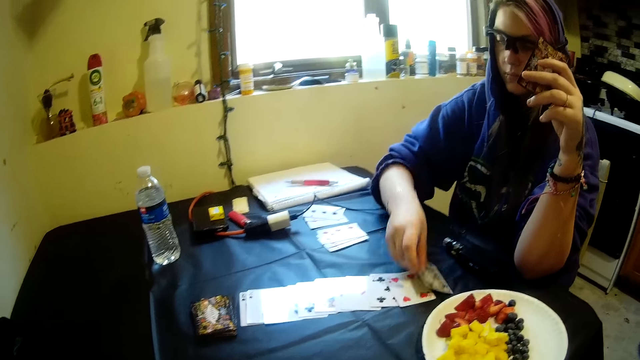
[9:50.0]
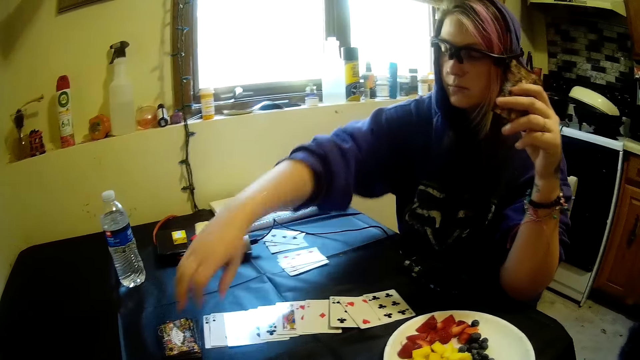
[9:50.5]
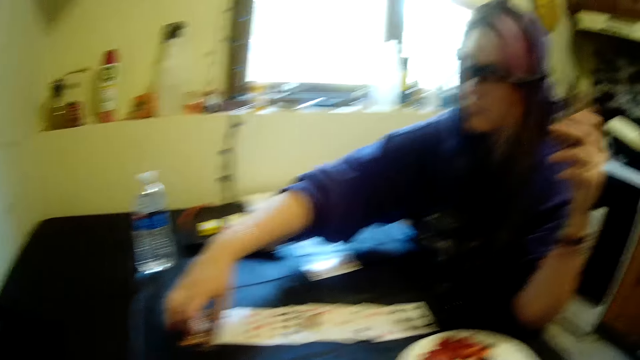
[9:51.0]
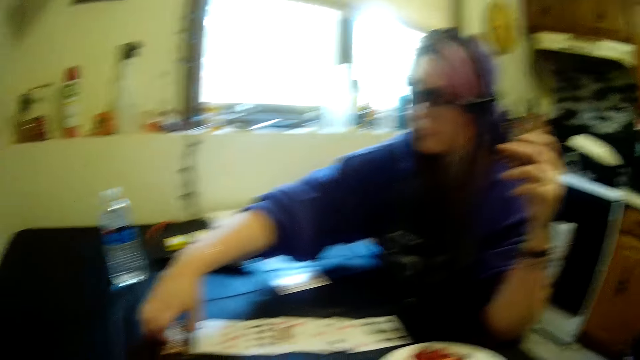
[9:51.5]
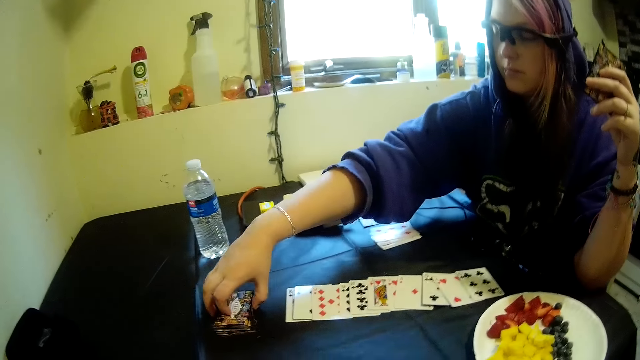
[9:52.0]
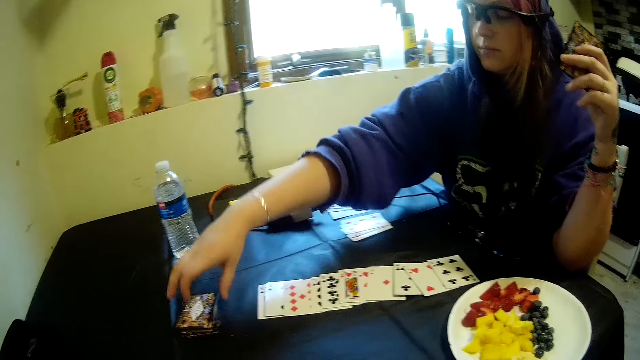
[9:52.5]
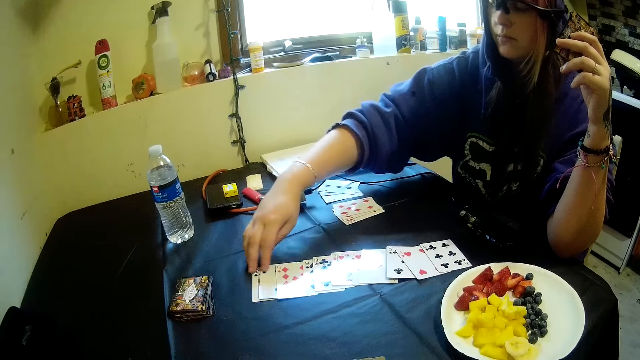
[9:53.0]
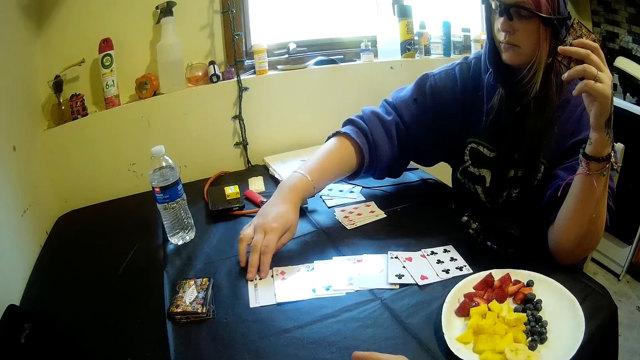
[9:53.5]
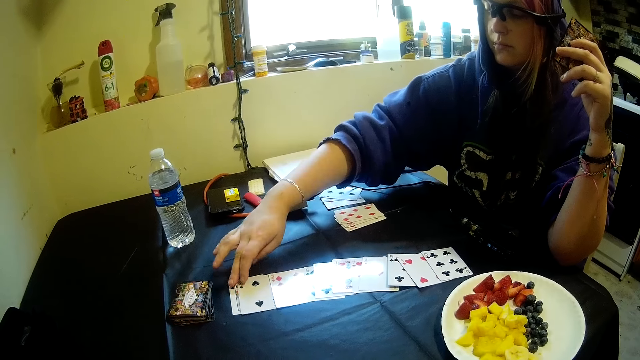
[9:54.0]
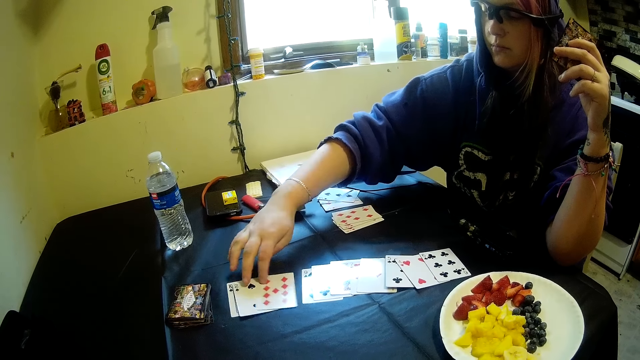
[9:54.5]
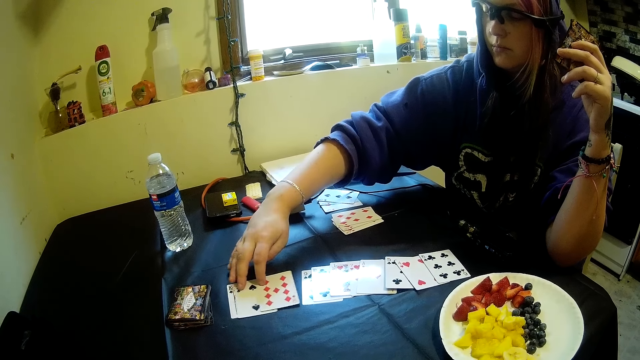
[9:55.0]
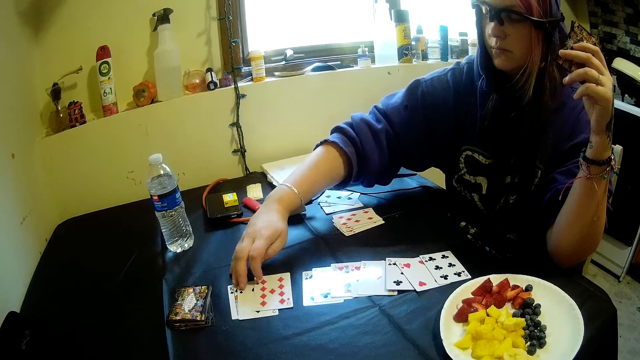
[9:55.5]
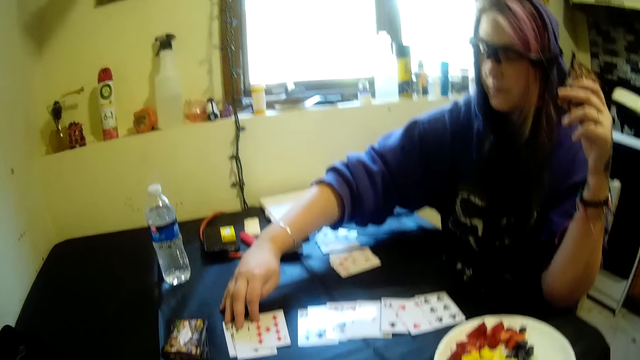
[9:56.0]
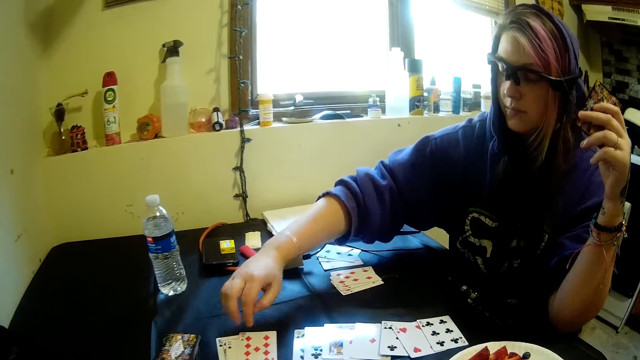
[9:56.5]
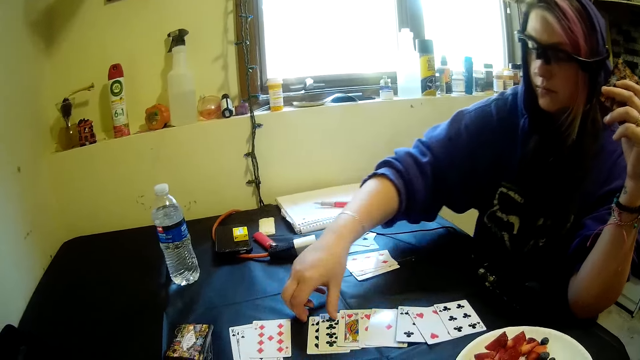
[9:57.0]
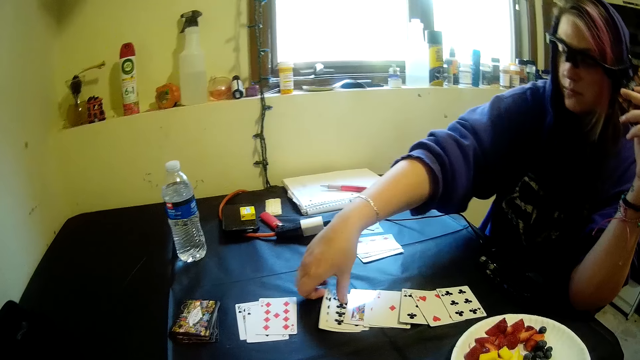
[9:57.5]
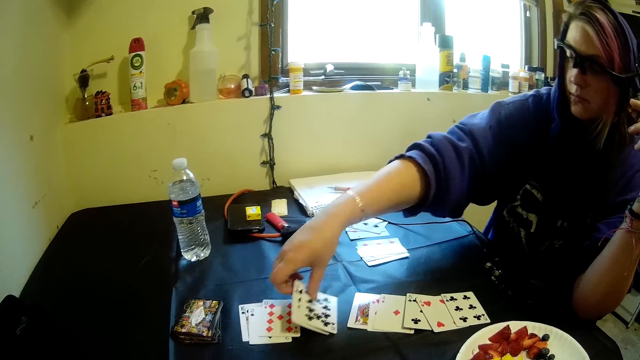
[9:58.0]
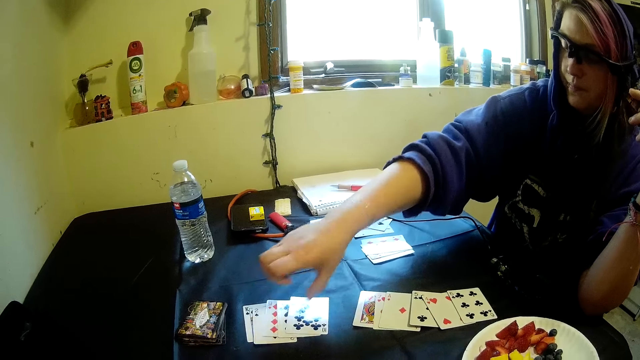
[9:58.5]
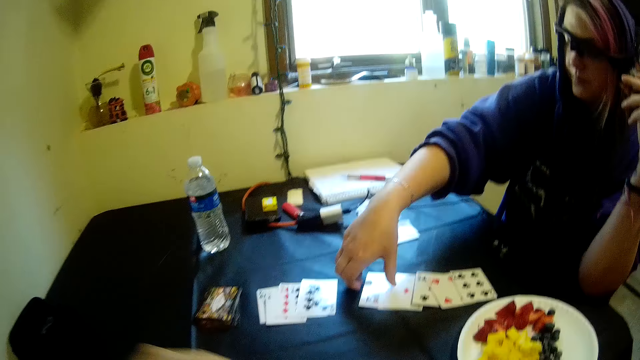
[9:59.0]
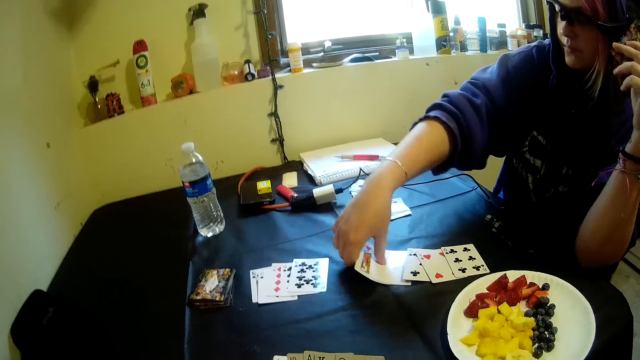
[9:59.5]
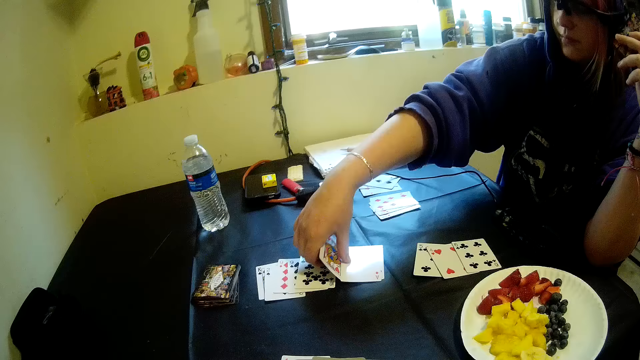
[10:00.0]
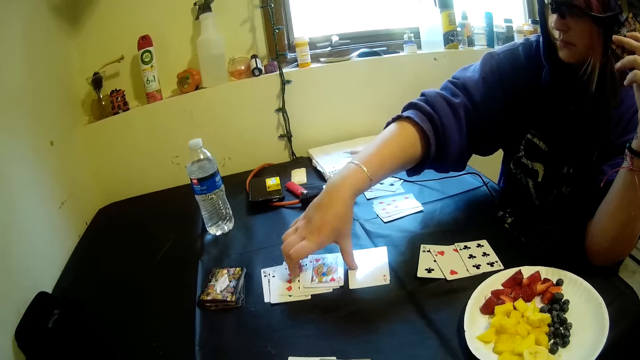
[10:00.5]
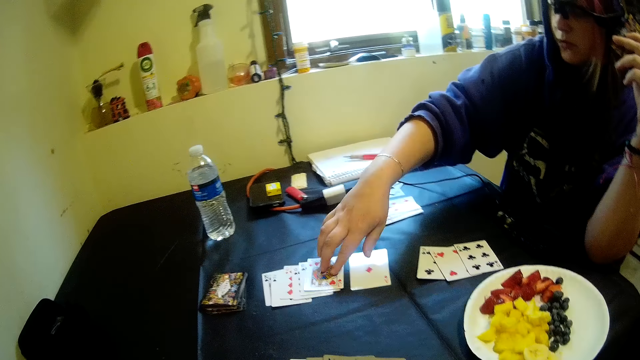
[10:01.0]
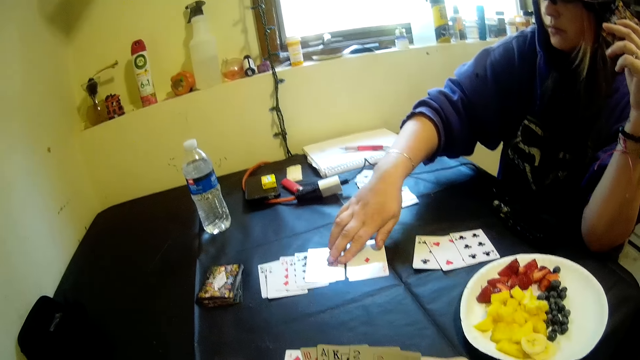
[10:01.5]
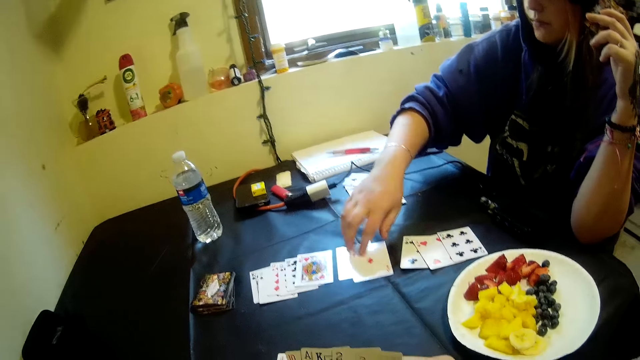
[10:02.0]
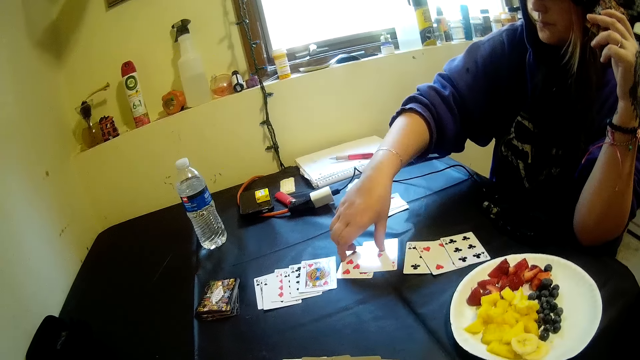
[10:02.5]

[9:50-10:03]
A woman picks up a card. The woman drops the card on the table with her right hand. The woman moves the stack of cards on the table with her right hand. The woman pulls her hand off the card. The woman moves the cards on the table with her right hand. The woman picks up a card, puts the cards on the cards, pulls the card, puts the cards on the cards, and holds the cards with both hands.

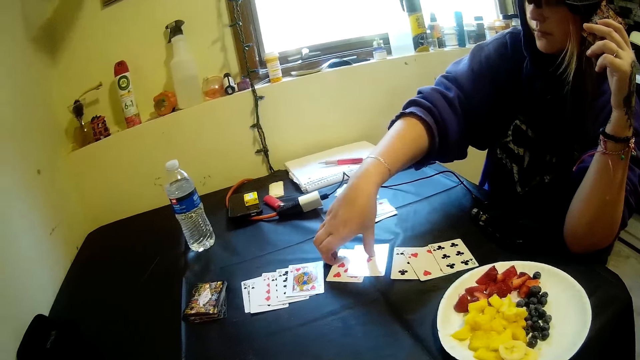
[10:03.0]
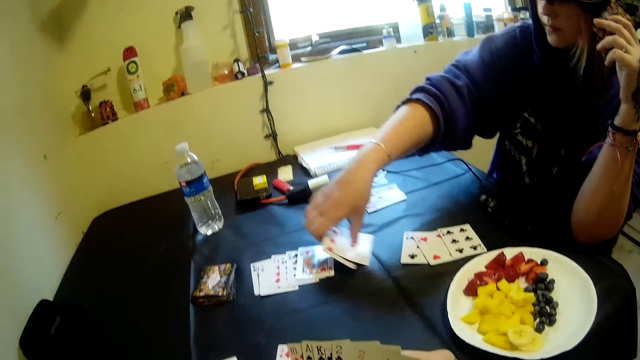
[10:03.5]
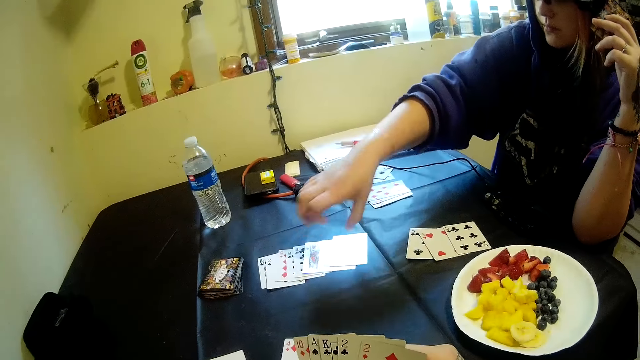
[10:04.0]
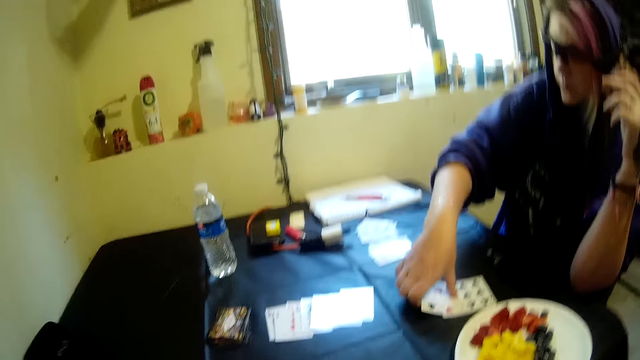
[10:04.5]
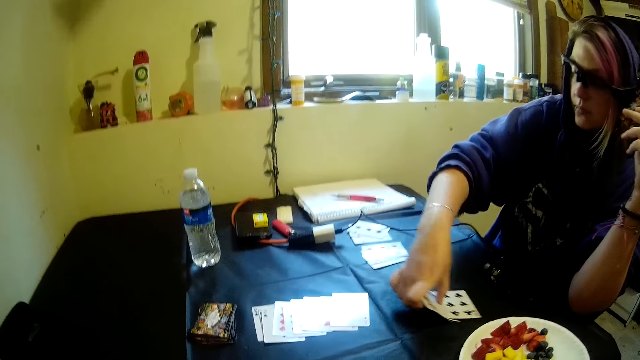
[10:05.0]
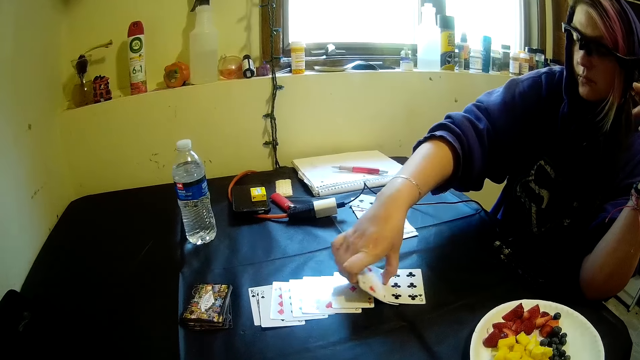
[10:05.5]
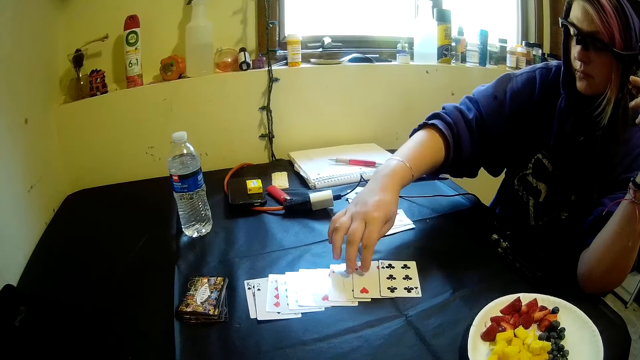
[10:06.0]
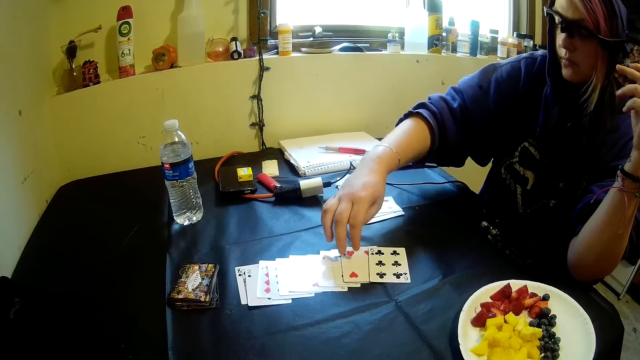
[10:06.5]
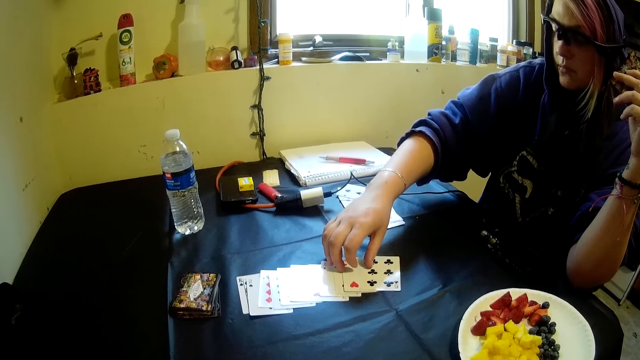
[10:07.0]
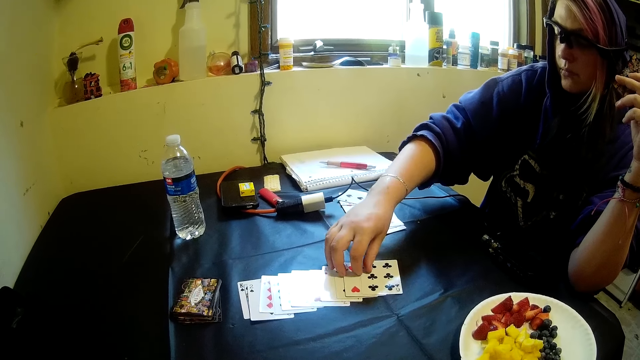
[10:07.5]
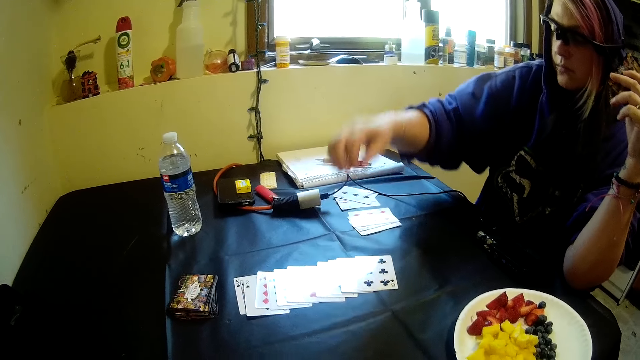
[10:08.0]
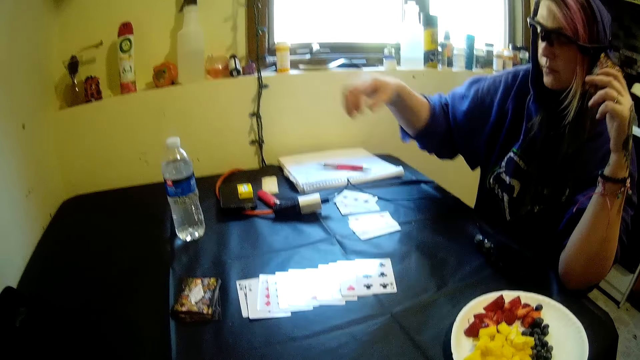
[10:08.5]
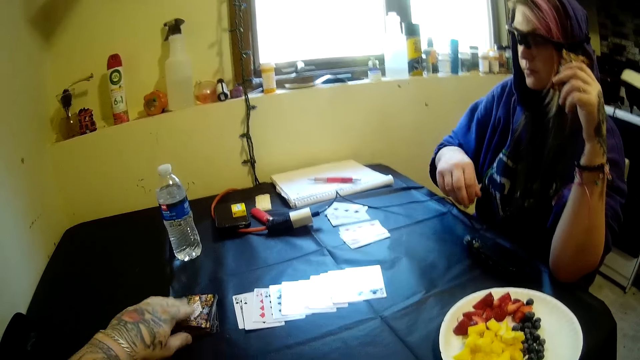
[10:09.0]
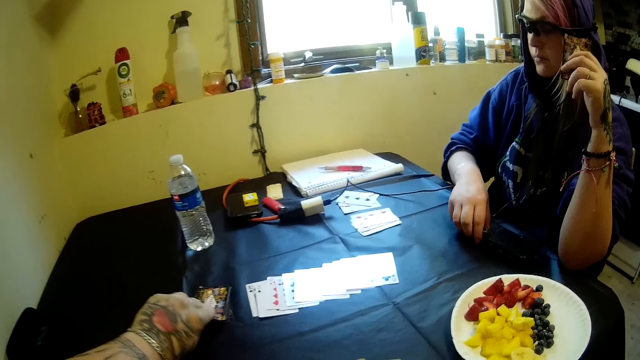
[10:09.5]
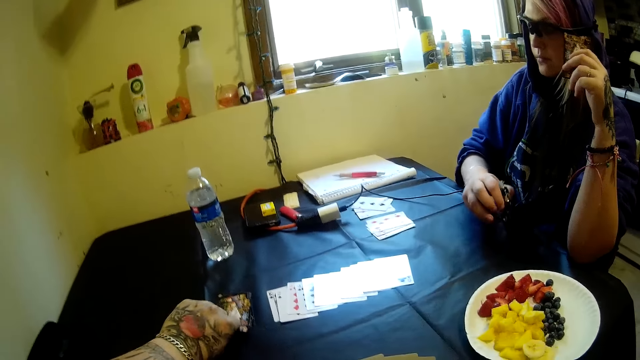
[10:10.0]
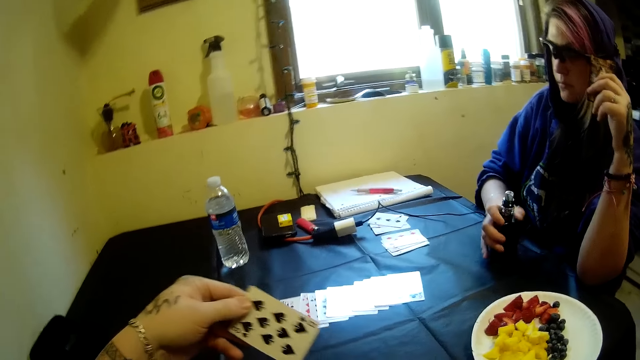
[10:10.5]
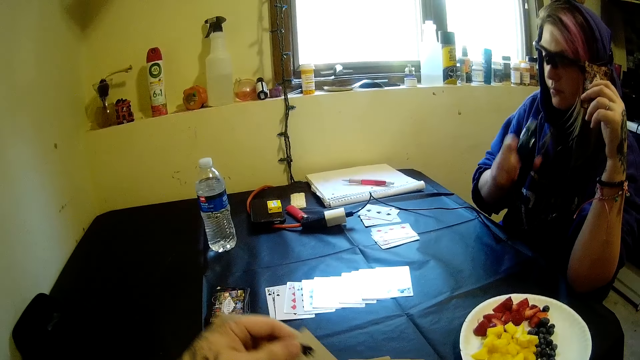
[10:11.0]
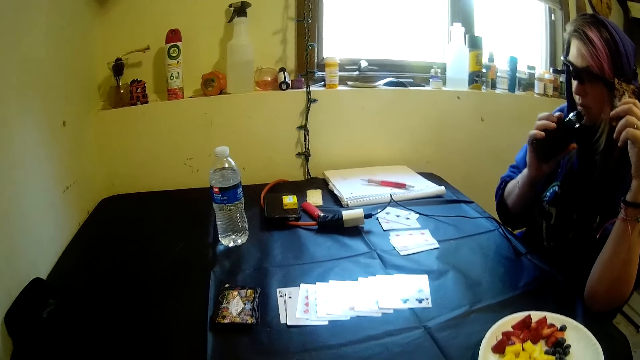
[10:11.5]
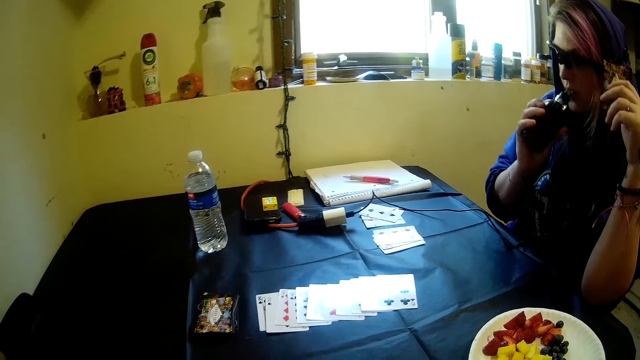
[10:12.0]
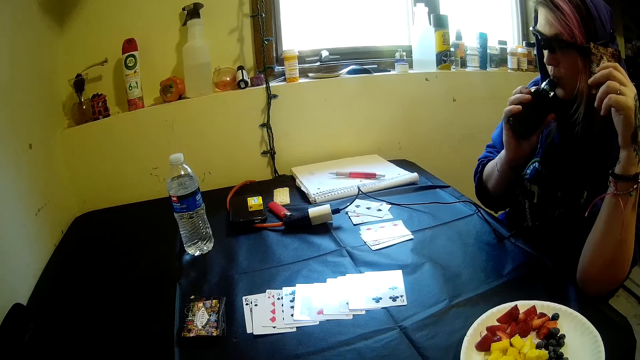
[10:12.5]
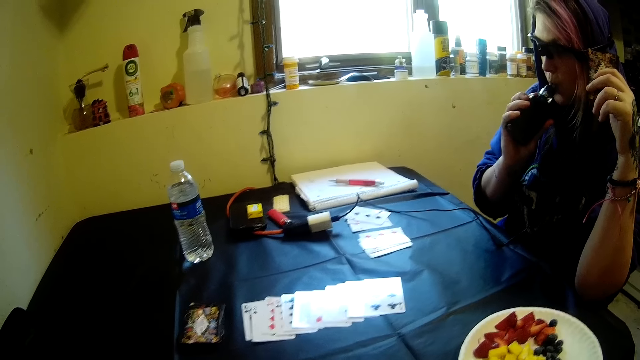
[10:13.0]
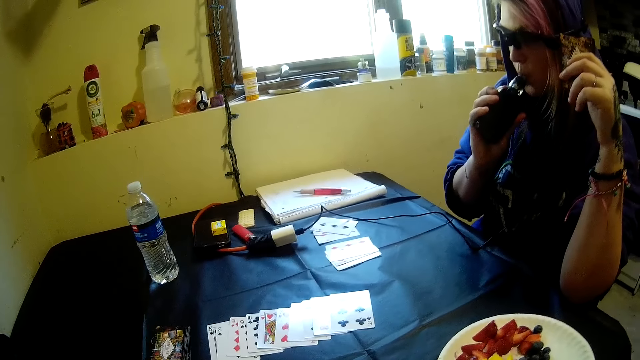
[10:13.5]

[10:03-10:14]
A woman pulls cards, puts the cards on the cards, pulls the cards, and lifts her hand. The camera wearer picks a card from the table with his left hand. The woman picks the electric cigarette from the table with her right hand. The woman smokes the shisha pen.
